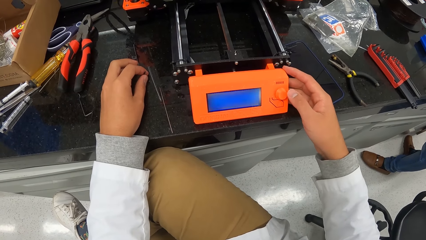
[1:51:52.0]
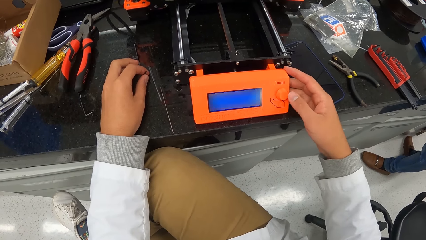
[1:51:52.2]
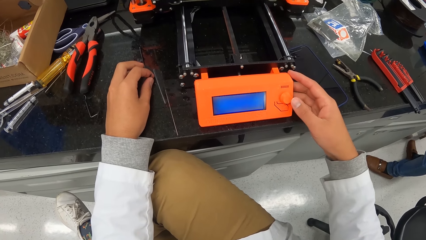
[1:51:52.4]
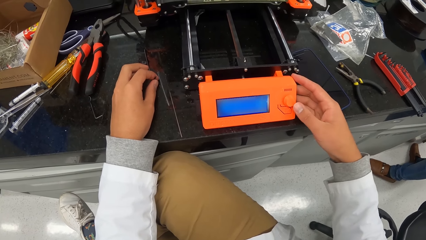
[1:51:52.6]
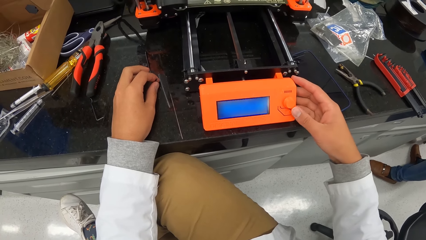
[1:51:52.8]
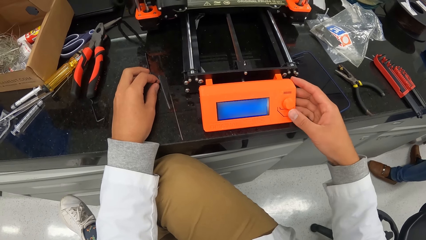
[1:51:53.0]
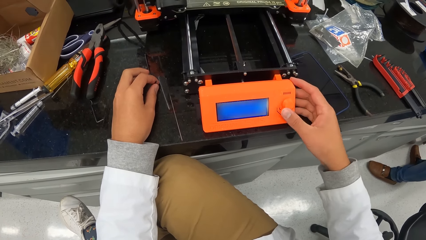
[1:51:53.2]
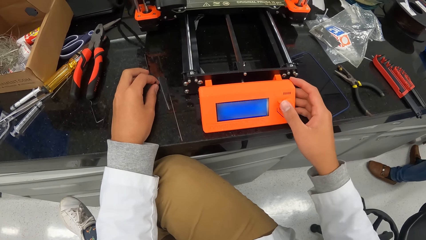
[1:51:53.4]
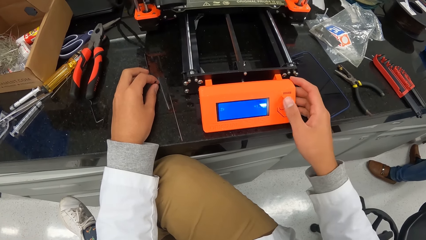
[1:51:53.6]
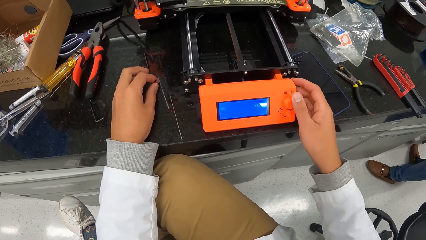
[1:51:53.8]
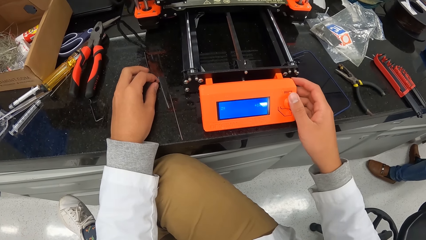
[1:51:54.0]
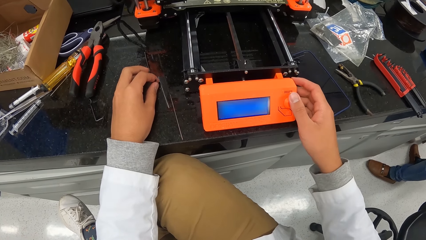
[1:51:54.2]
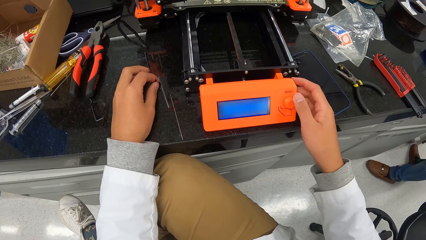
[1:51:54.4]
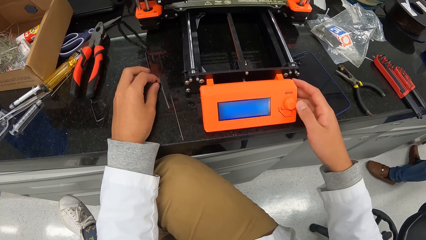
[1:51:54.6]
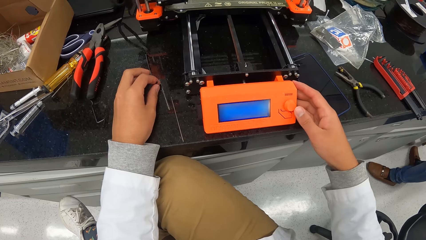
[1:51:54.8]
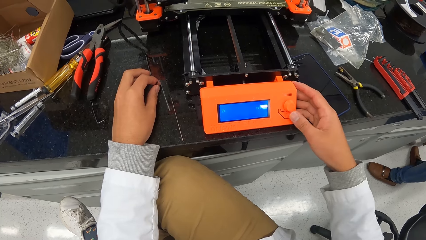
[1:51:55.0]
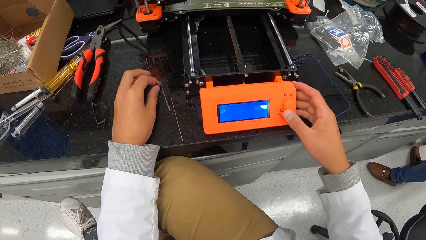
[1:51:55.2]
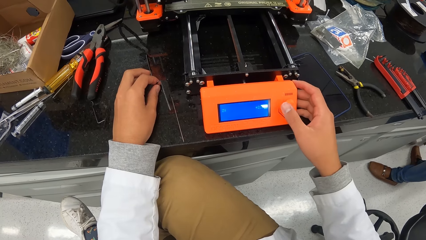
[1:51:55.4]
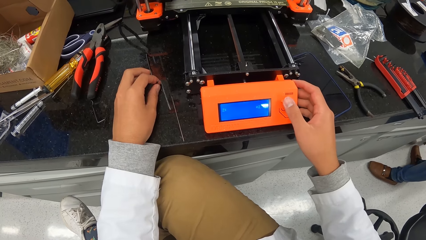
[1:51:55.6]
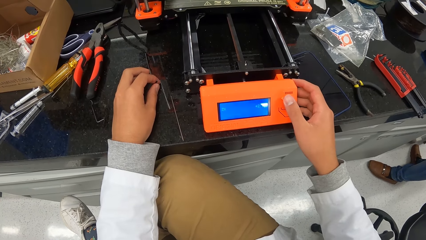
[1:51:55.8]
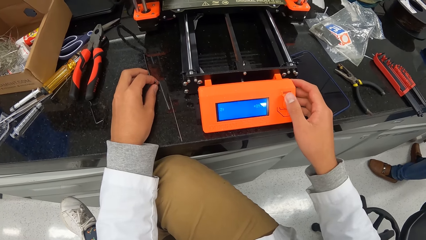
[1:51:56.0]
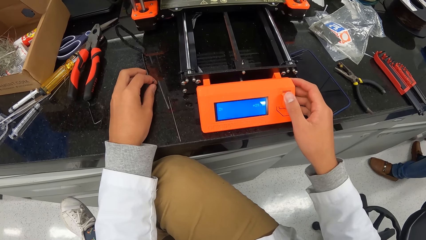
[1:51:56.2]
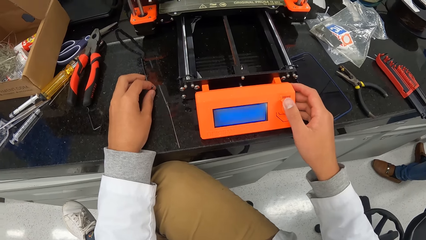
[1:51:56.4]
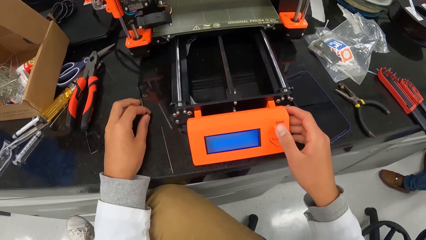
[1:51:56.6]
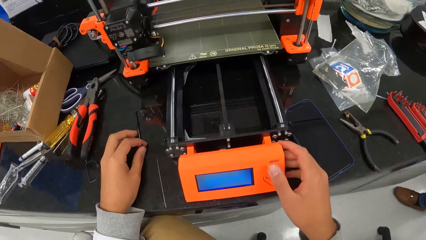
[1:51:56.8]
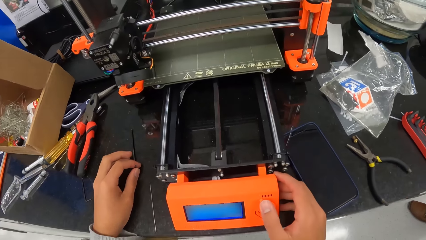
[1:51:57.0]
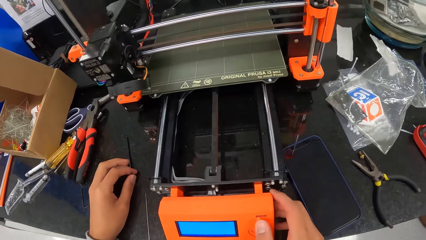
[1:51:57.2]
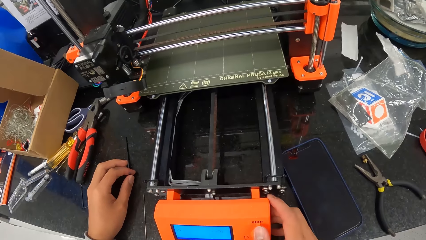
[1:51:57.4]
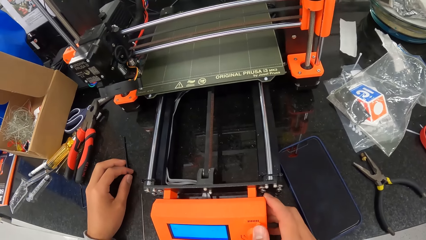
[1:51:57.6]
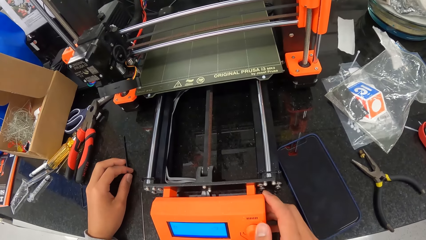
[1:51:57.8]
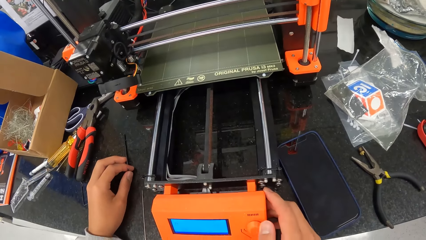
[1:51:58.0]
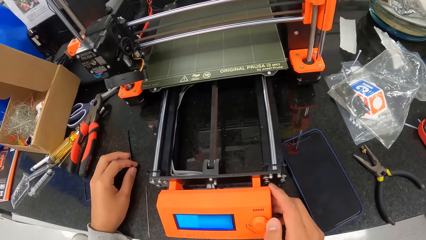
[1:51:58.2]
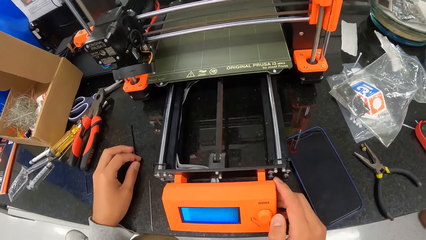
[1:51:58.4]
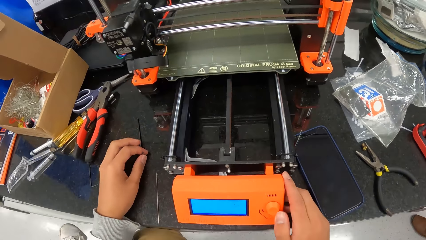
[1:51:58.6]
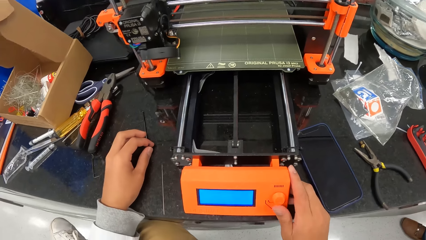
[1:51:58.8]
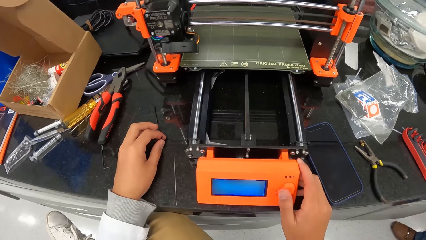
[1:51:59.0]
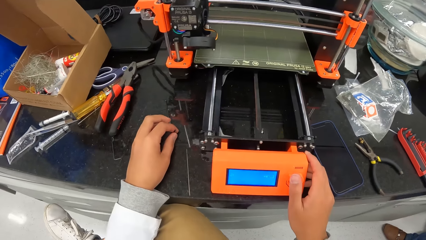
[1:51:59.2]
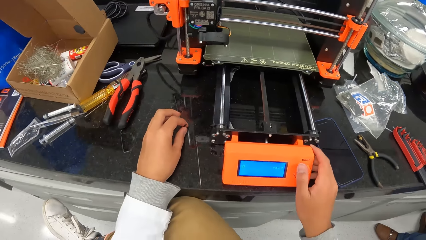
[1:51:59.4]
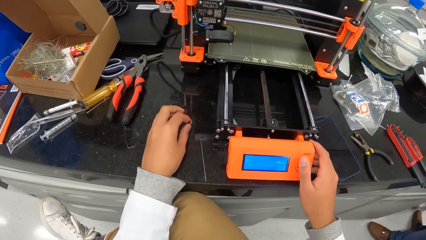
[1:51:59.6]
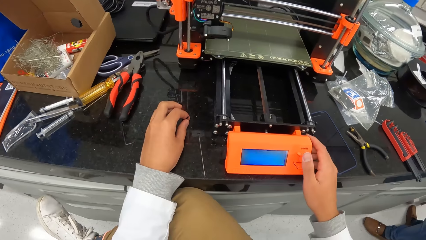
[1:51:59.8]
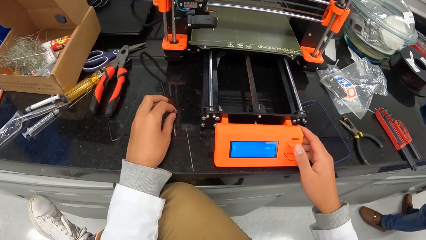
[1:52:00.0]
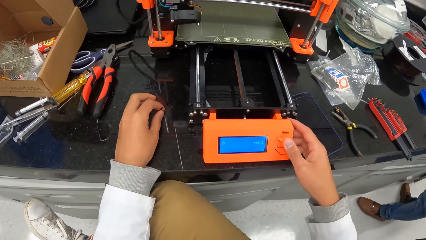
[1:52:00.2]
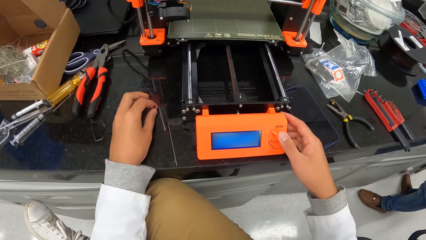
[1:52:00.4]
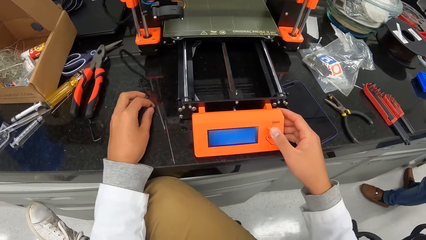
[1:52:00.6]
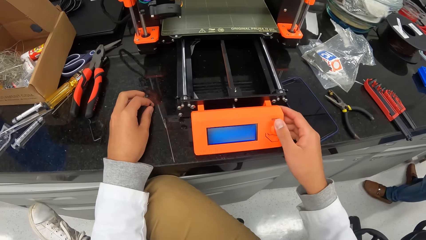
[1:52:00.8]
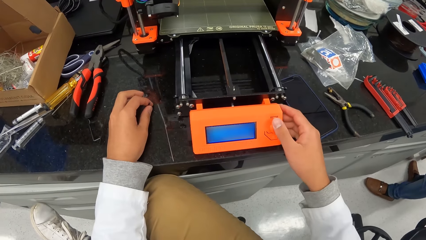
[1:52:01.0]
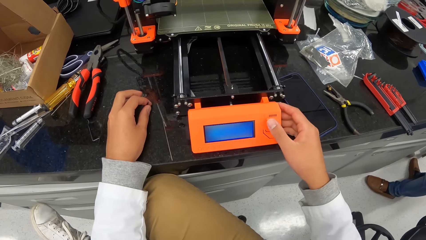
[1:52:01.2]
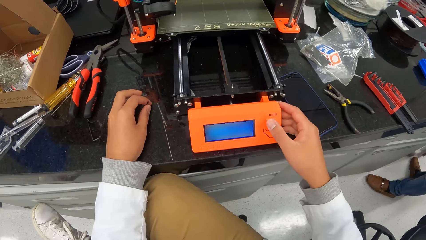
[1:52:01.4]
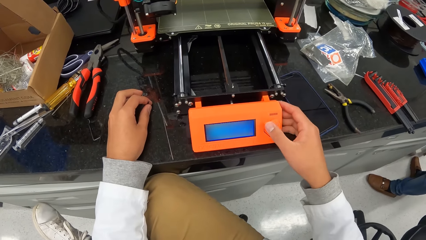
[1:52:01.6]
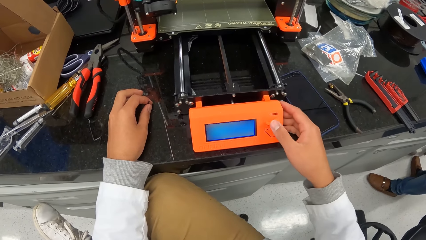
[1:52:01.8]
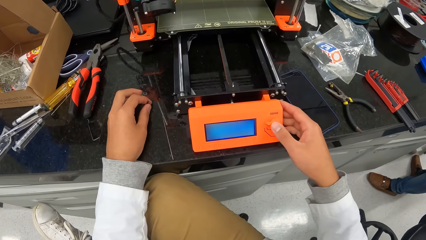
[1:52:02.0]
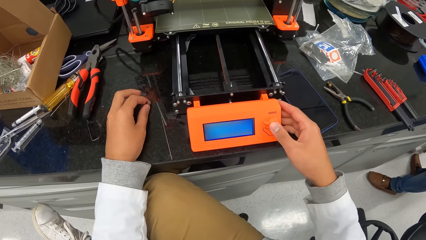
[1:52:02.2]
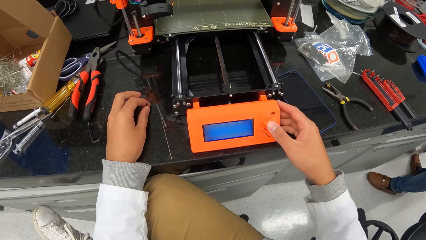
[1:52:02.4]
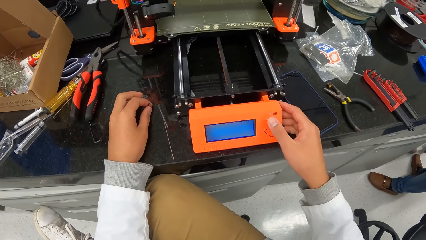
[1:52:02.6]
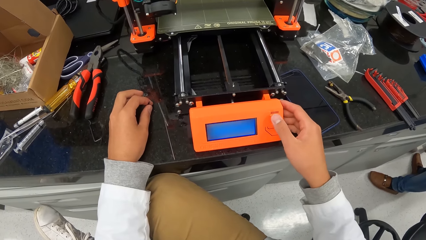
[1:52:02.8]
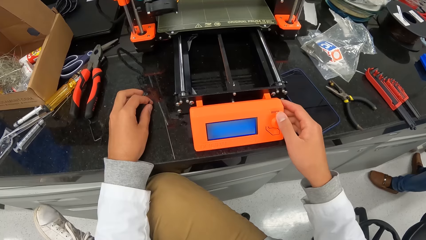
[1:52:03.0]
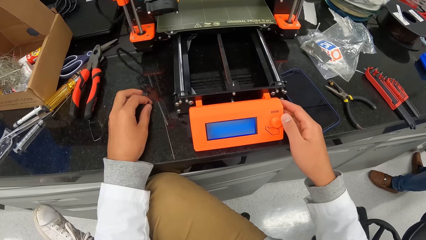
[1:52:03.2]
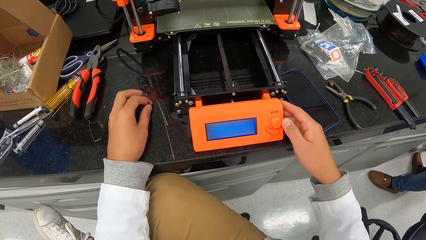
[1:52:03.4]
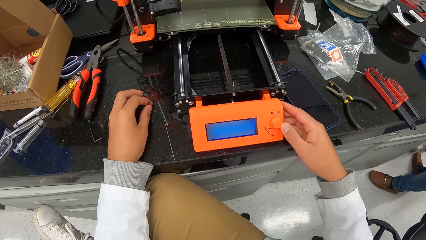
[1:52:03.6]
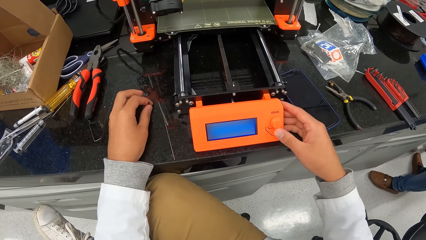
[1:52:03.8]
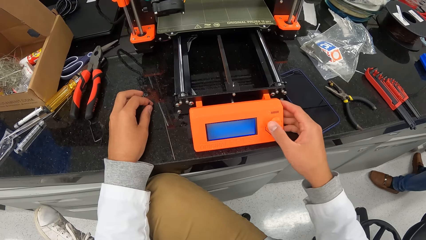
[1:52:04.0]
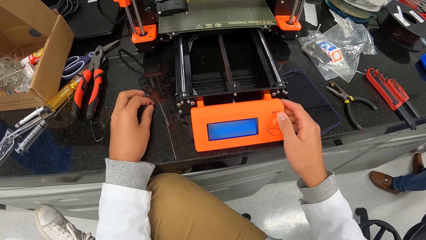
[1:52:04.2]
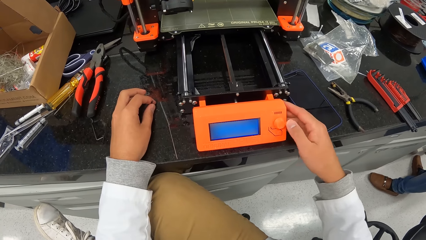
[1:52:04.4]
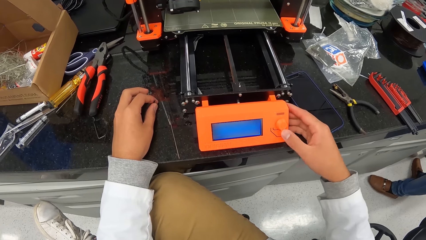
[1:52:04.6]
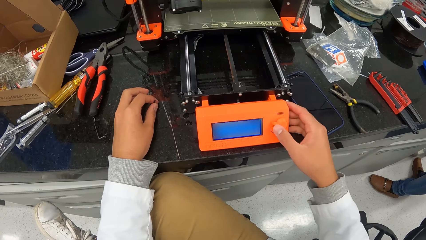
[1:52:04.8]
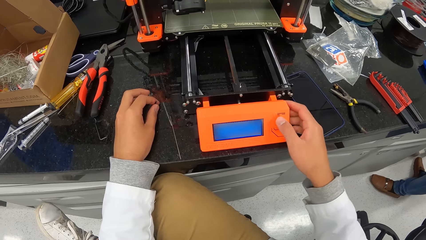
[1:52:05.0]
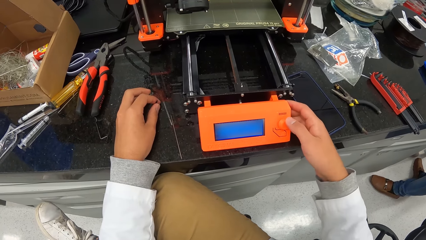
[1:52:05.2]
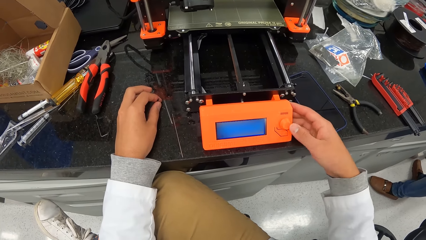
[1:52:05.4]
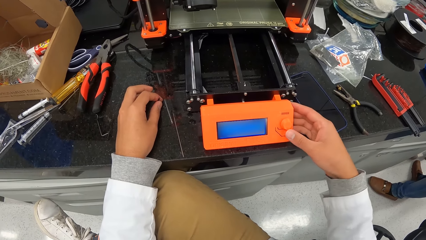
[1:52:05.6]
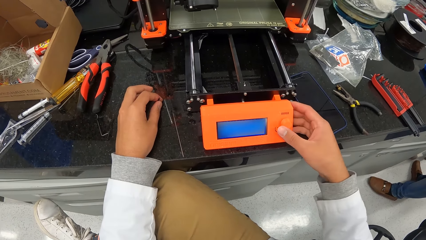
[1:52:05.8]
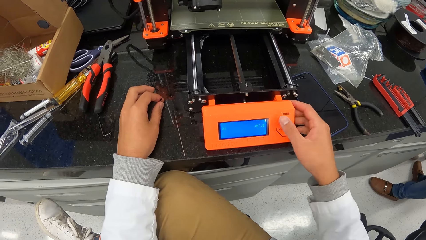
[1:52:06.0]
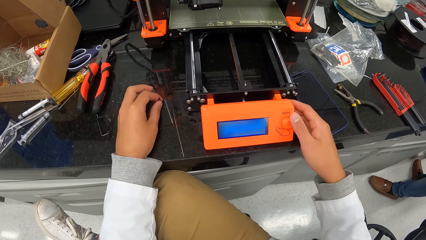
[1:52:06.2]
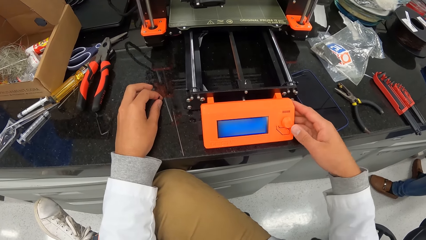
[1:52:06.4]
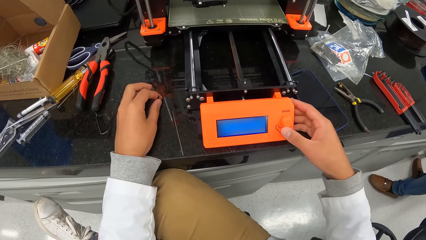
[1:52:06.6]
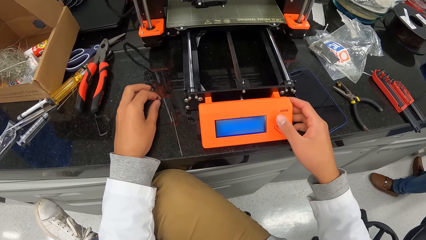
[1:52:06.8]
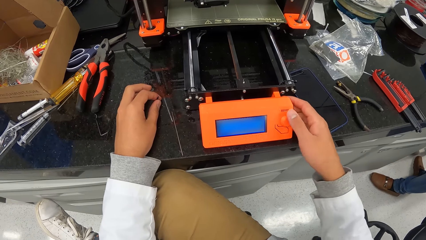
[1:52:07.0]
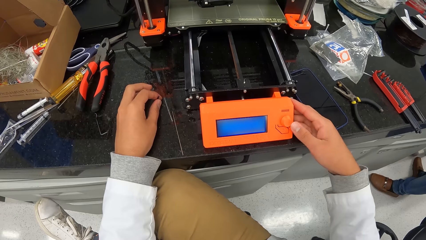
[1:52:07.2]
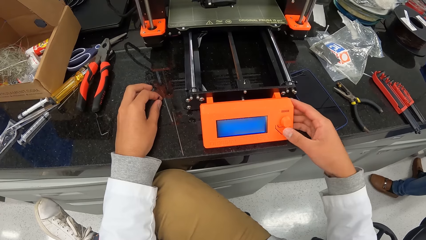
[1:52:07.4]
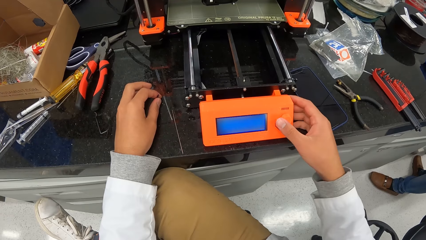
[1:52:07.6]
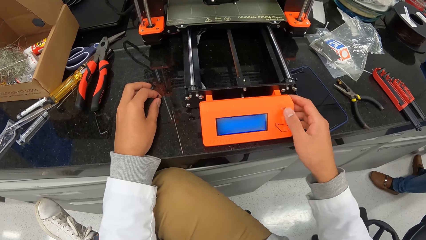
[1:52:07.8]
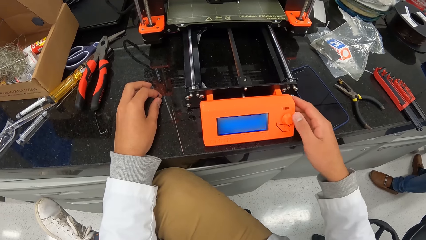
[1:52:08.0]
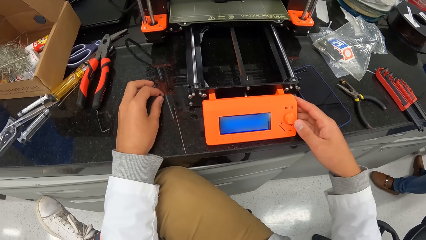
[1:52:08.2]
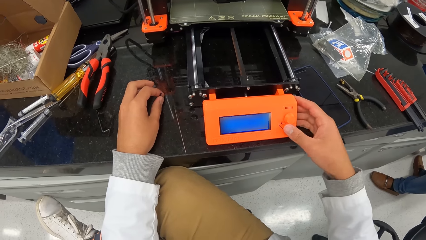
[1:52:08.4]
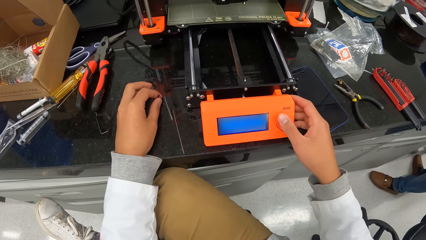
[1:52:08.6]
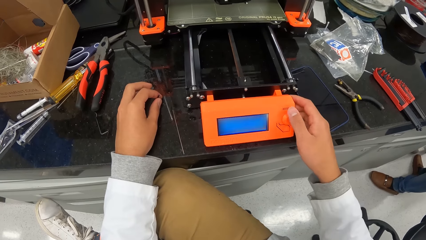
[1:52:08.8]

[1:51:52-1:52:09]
The camera wearer looks at his phone. They operate the machine.
